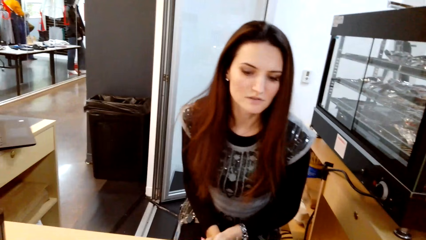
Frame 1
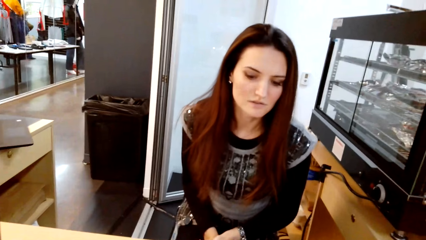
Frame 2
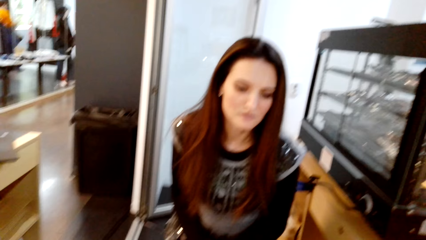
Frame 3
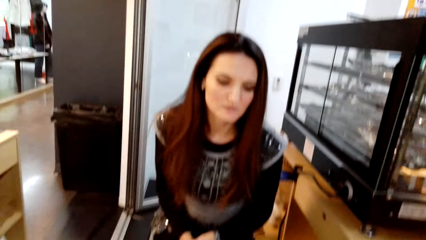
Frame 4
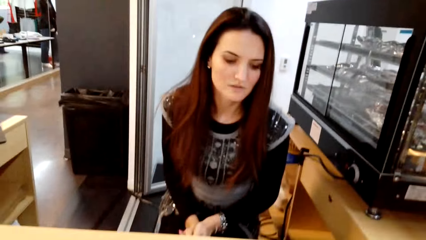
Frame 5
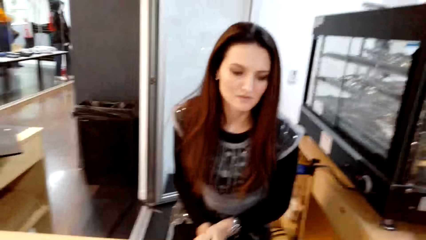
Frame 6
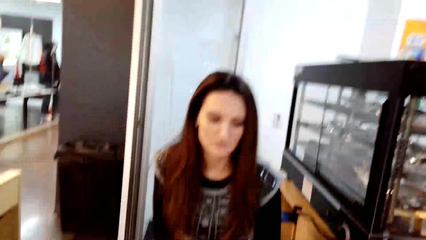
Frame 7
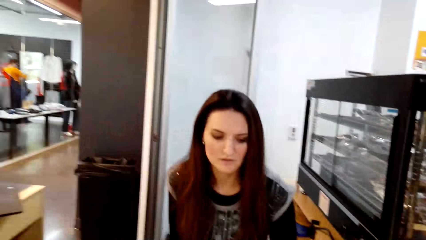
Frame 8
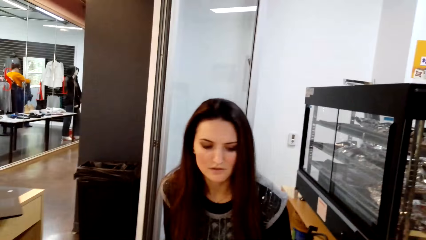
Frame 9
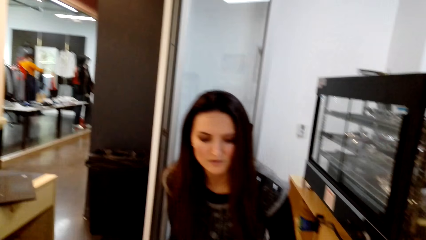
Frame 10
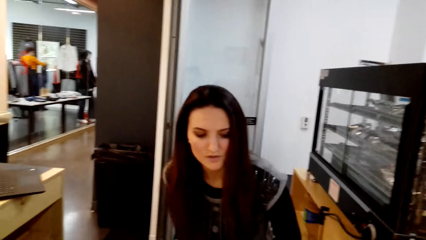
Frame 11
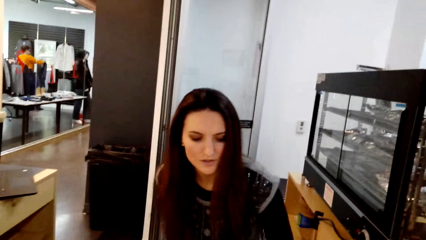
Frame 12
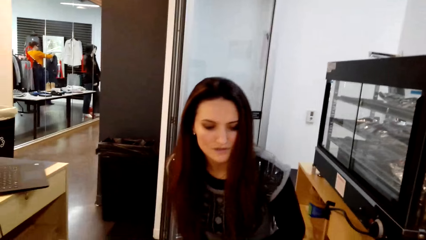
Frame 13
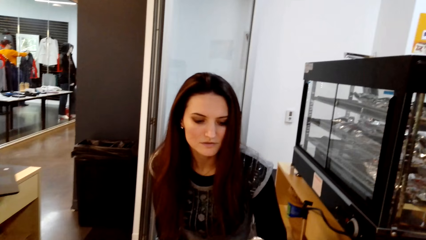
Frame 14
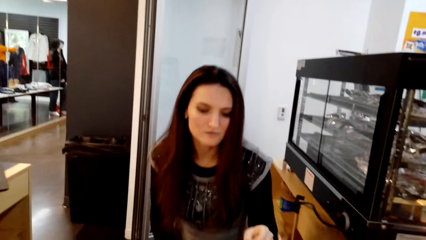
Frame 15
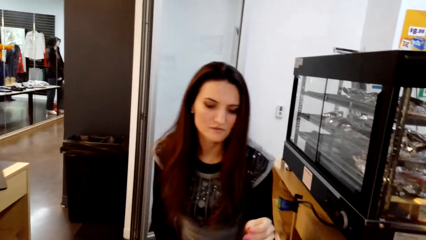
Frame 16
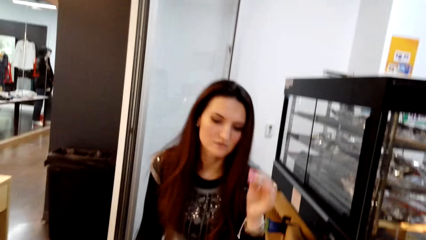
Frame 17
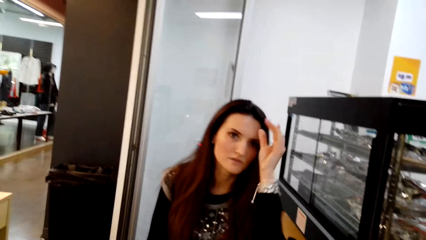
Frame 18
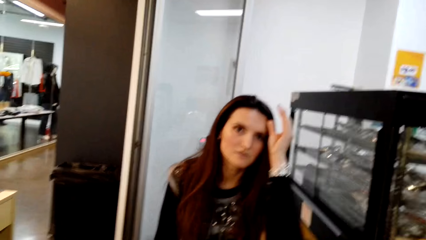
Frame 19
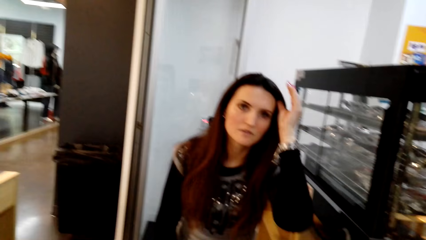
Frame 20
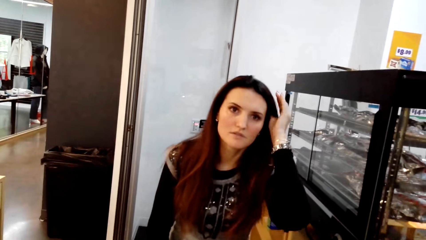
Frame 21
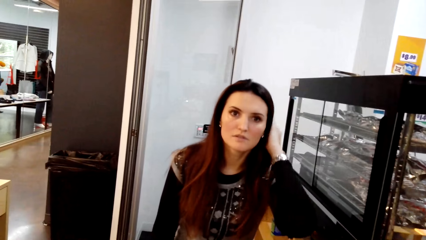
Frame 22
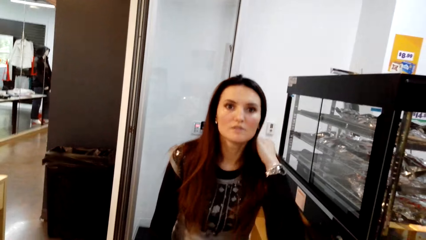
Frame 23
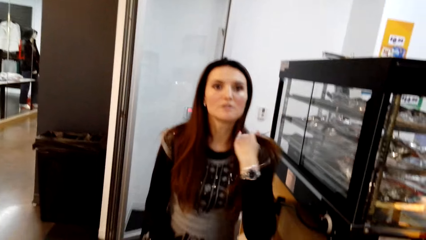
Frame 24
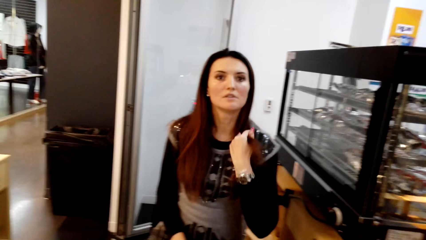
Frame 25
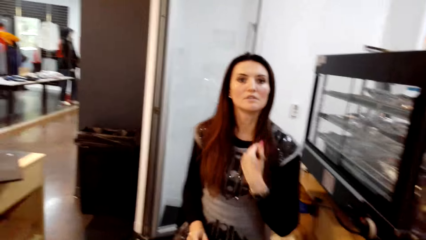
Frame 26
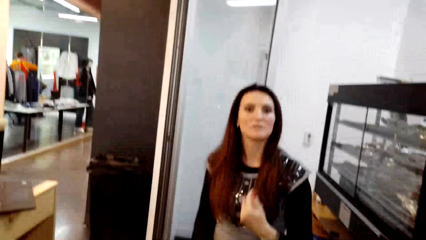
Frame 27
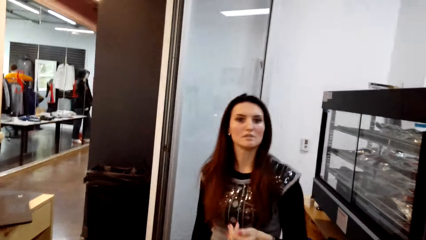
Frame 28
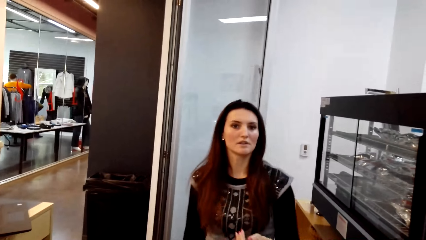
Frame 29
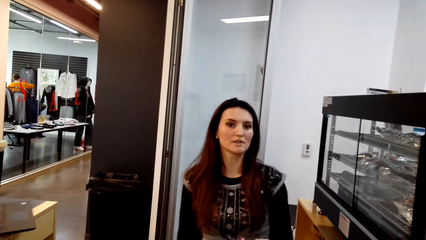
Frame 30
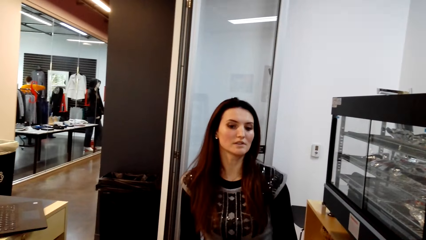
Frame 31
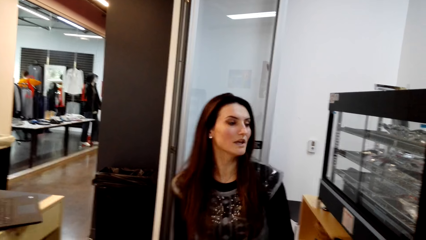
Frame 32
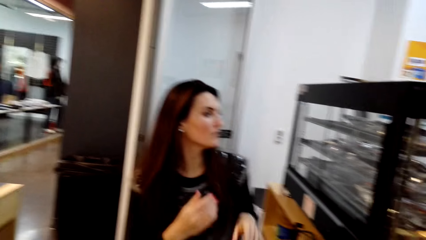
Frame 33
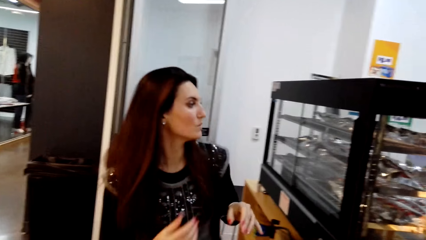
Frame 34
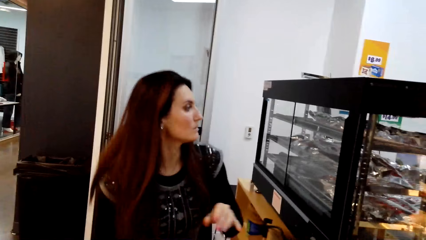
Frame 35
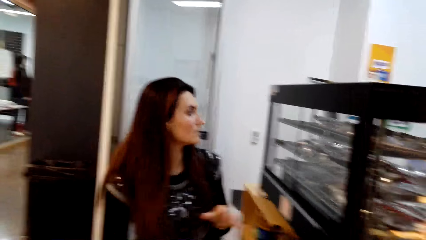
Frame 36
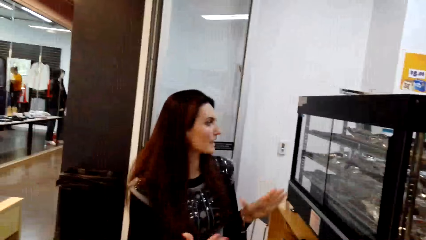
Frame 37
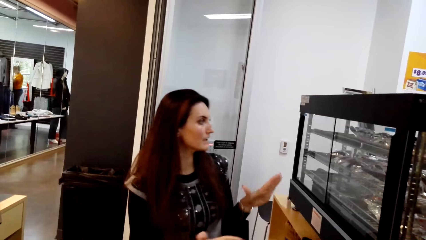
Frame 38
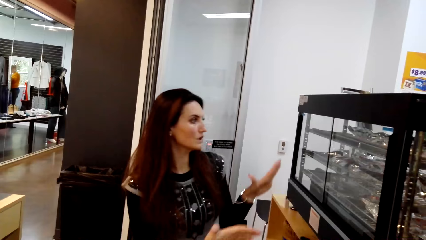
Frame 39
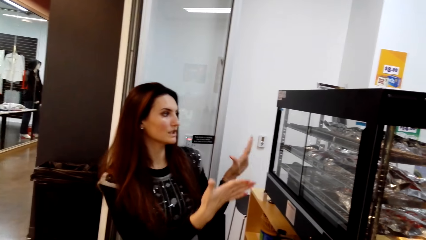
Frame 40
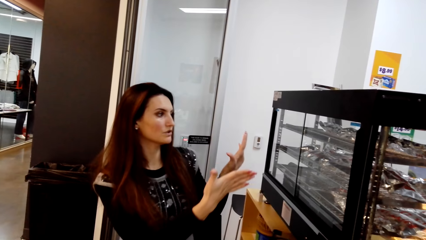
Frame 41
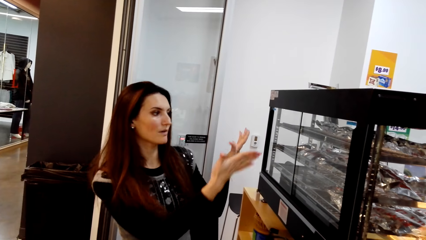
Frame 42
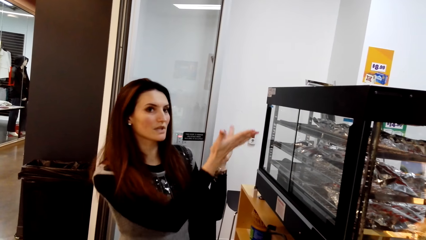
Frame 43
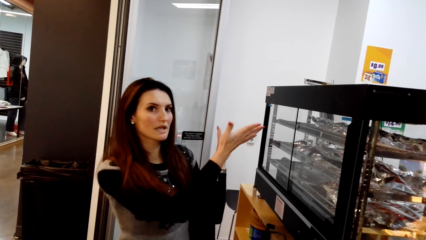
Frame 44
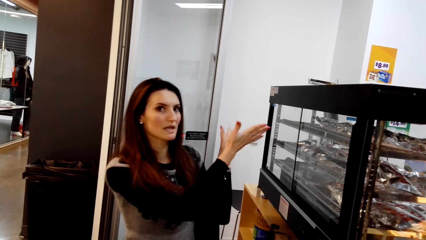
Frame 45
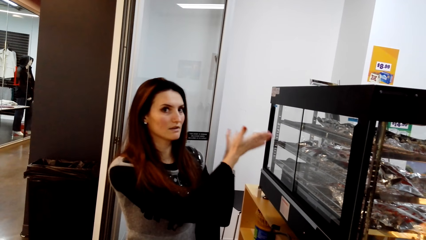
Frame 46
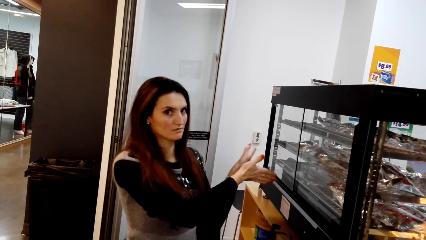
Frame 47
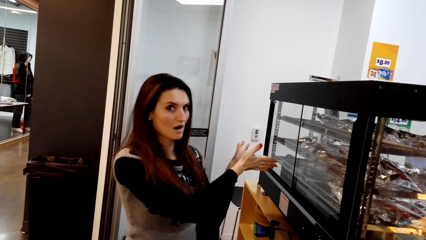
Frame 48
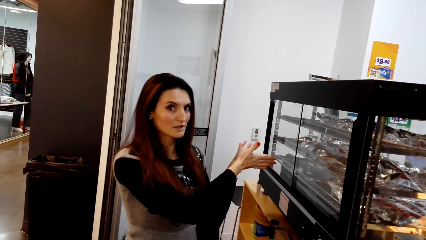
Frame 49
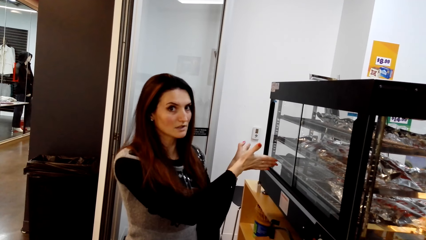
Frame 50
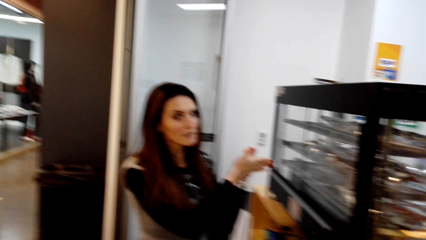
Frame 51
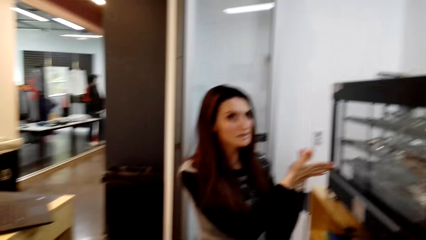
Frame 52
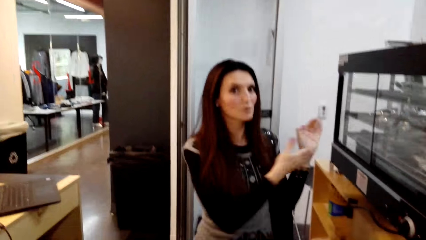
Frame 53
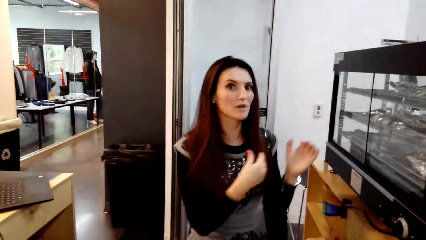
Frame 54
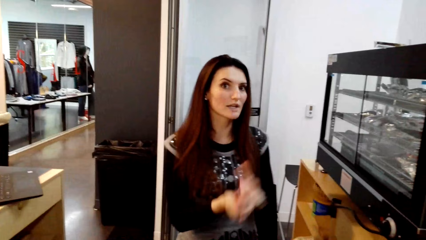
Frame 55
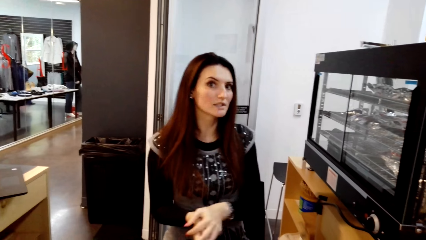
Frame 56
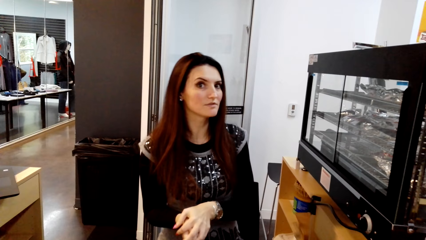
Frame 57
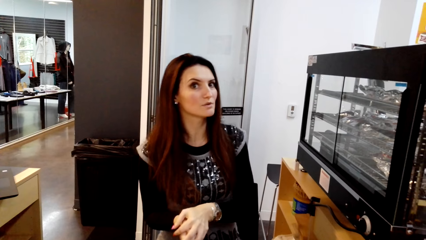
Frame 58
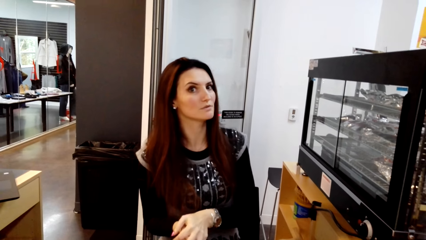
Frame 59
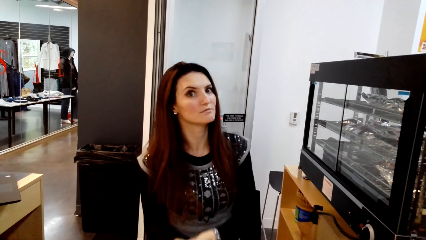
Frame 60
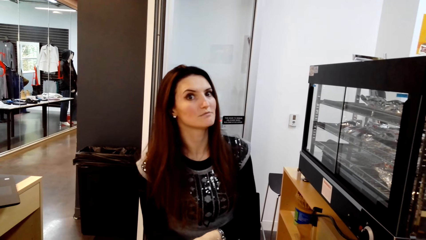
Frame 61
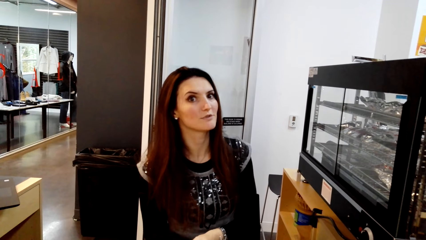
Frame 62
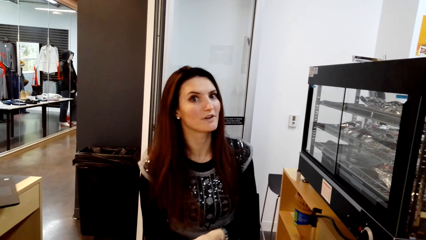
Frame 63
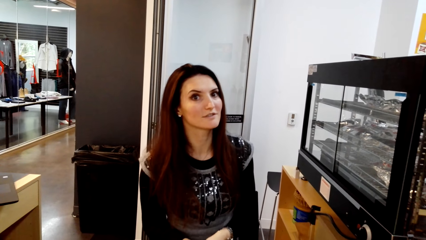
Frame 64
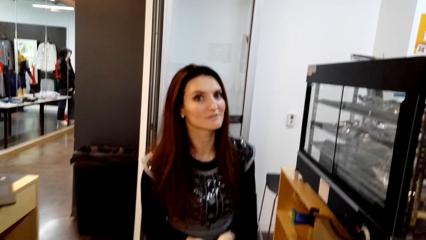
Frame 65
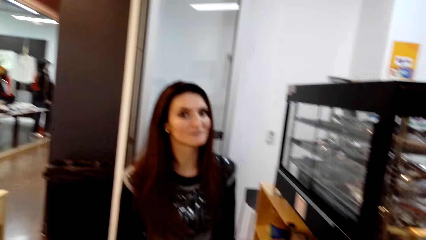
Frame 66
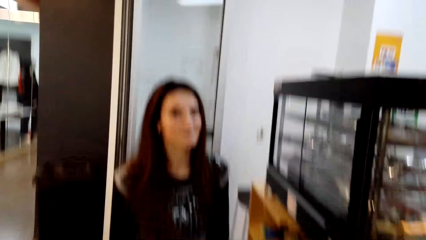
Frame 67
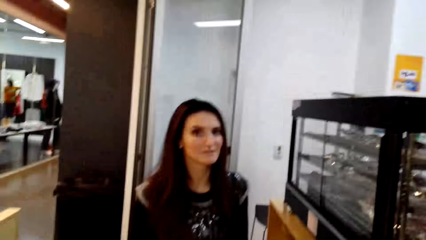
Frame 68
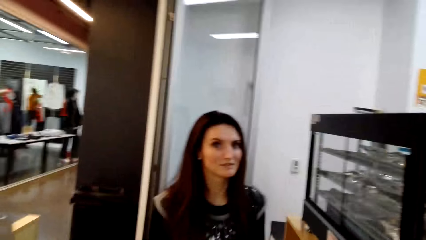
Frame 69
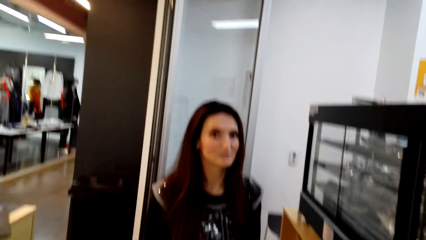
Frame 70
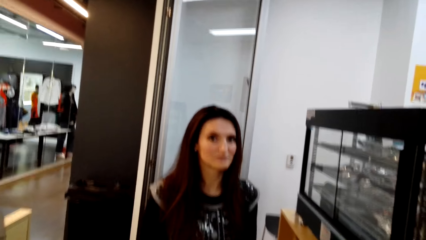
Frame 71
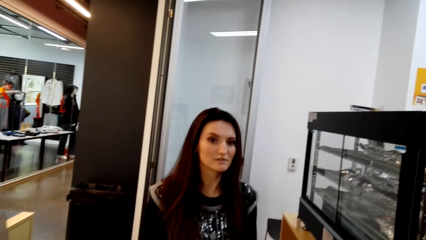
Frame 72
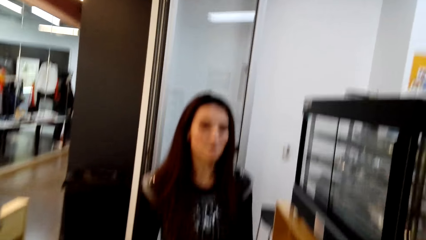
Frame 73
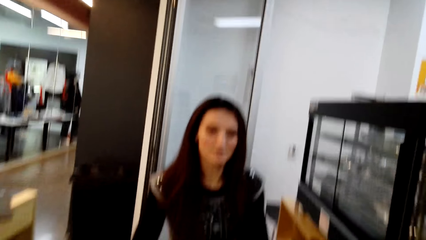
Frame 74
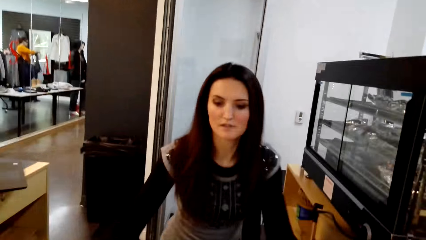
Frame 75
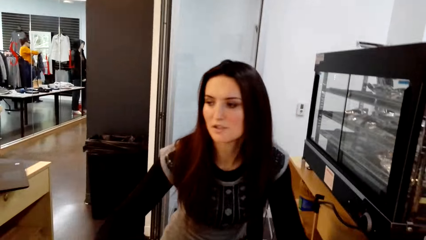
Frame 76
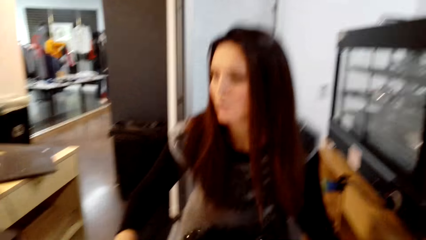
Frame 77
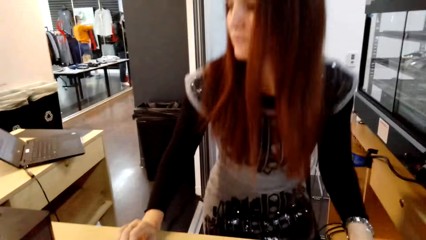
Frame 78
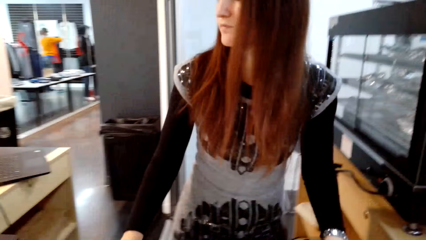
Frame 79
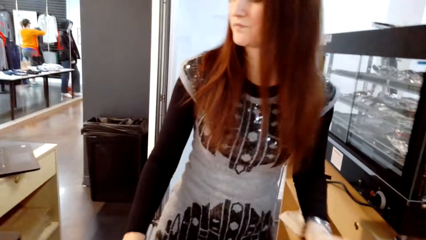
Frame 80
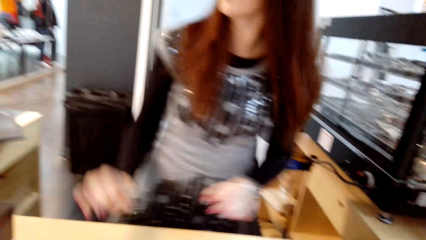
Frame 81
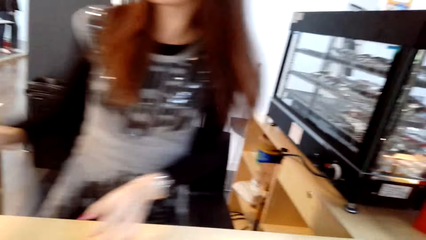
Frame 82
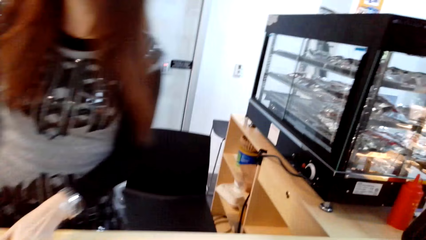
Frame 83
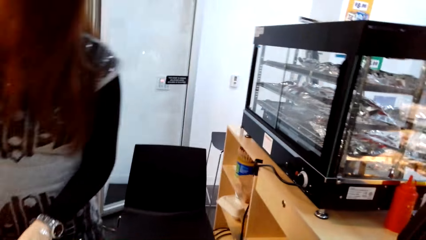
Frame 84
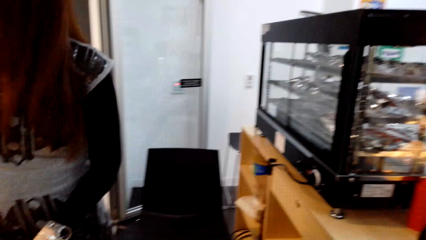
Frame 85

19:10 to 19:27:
The camera wearer talks to someone.
